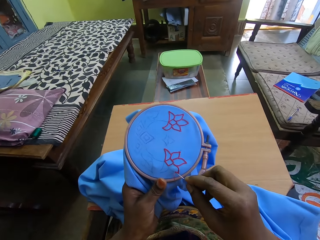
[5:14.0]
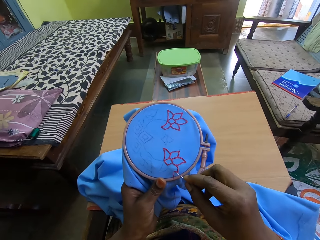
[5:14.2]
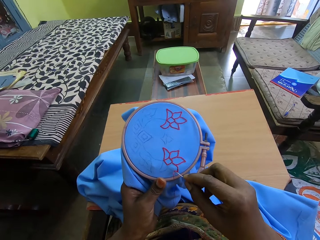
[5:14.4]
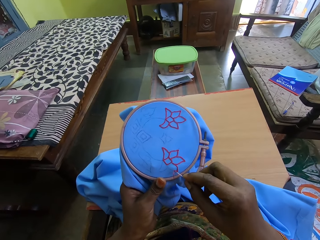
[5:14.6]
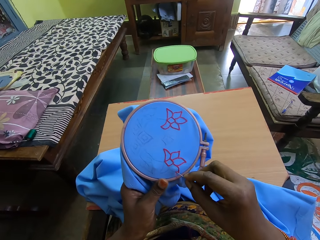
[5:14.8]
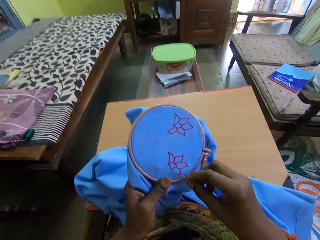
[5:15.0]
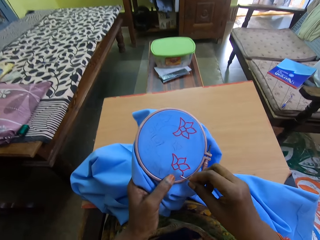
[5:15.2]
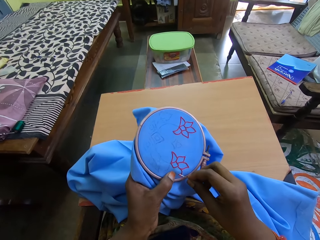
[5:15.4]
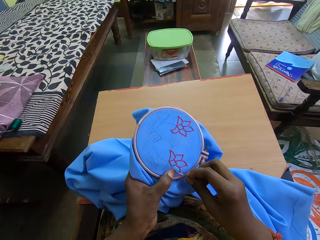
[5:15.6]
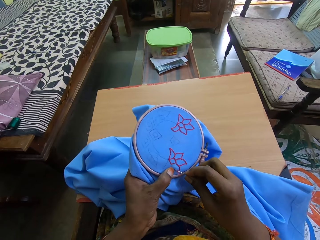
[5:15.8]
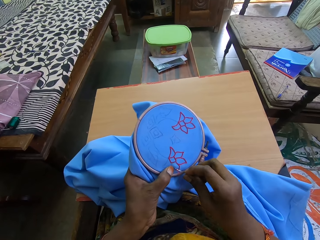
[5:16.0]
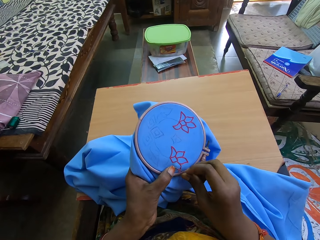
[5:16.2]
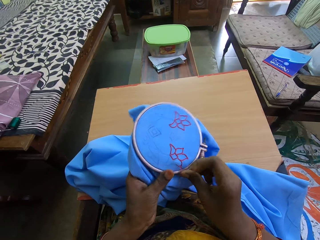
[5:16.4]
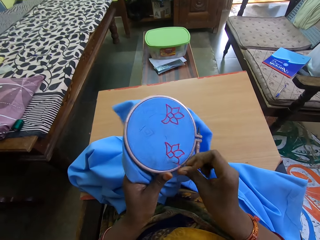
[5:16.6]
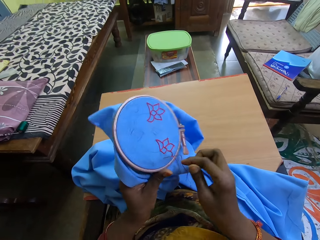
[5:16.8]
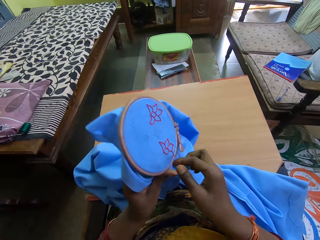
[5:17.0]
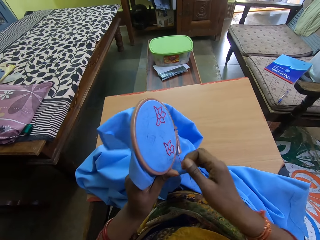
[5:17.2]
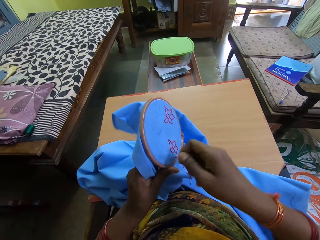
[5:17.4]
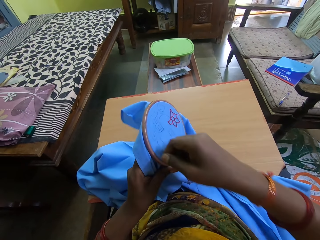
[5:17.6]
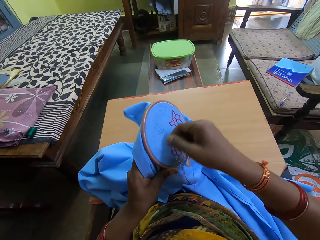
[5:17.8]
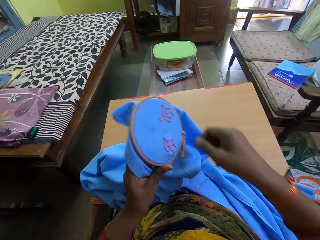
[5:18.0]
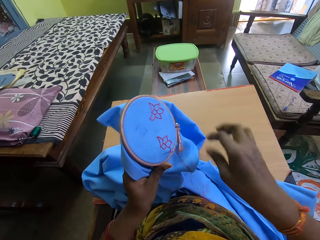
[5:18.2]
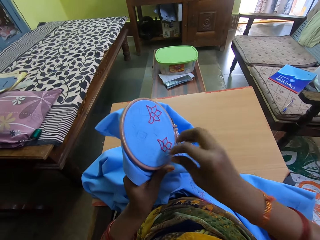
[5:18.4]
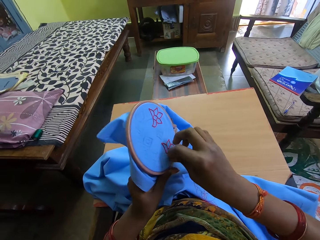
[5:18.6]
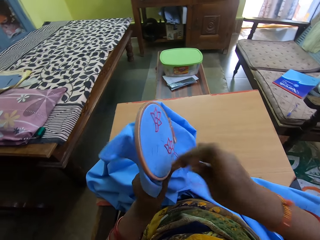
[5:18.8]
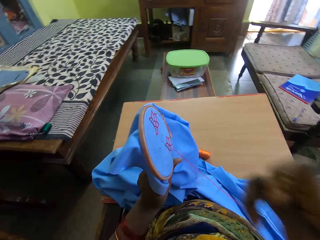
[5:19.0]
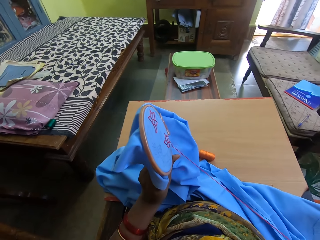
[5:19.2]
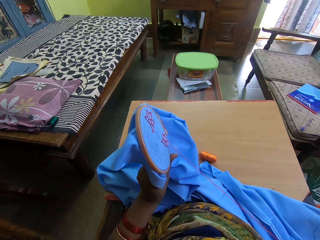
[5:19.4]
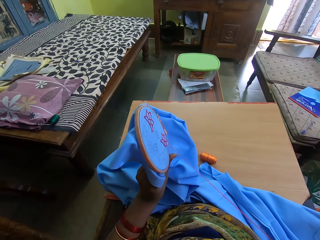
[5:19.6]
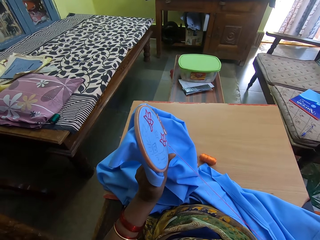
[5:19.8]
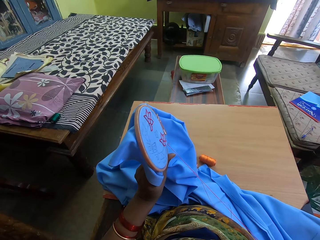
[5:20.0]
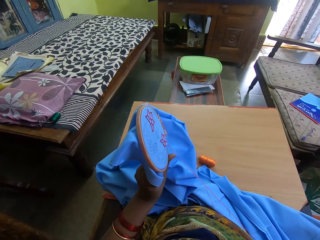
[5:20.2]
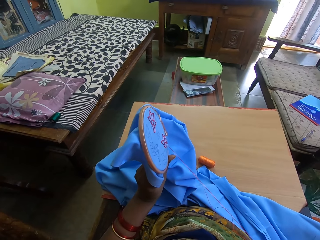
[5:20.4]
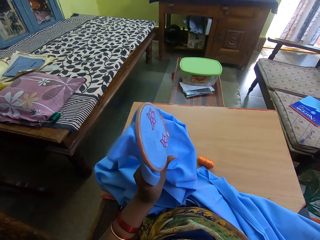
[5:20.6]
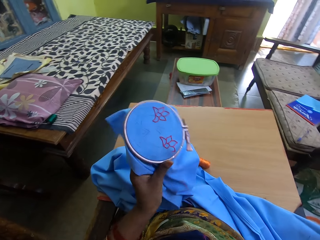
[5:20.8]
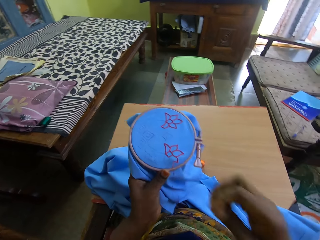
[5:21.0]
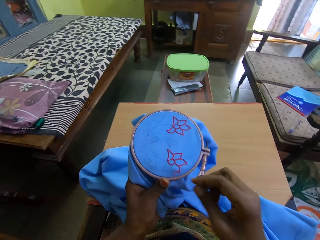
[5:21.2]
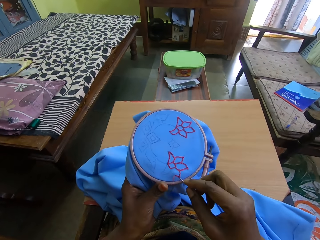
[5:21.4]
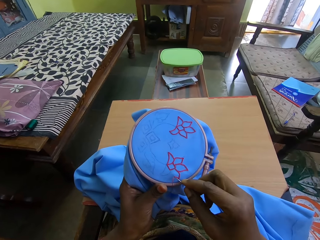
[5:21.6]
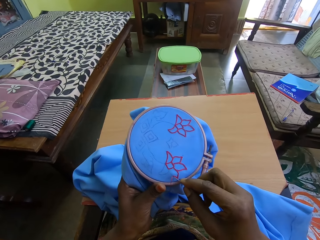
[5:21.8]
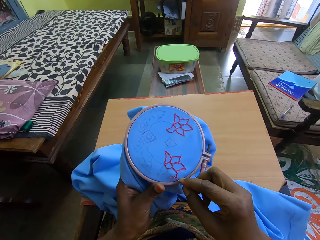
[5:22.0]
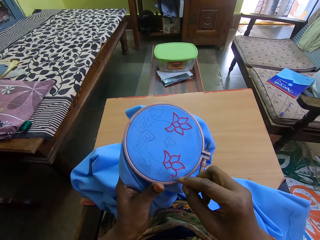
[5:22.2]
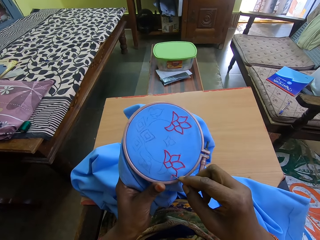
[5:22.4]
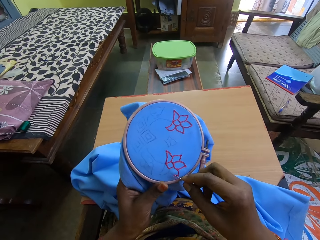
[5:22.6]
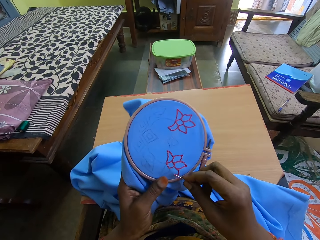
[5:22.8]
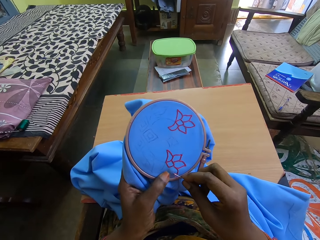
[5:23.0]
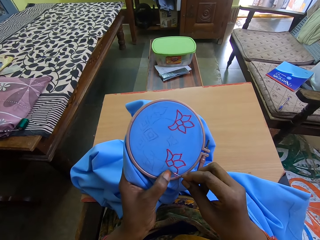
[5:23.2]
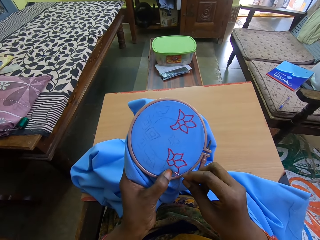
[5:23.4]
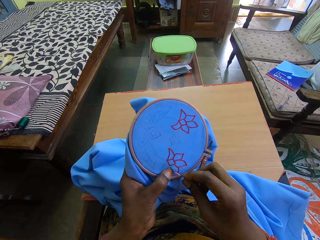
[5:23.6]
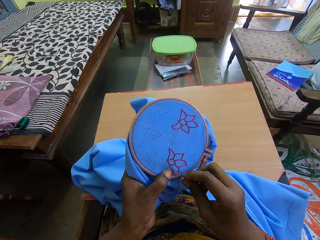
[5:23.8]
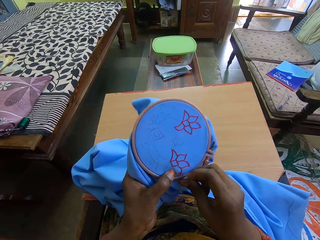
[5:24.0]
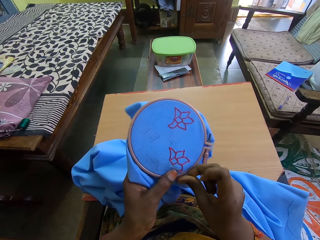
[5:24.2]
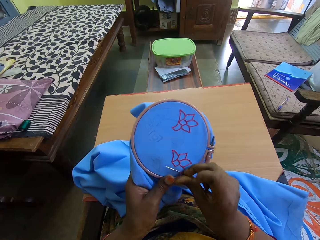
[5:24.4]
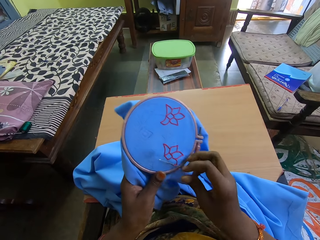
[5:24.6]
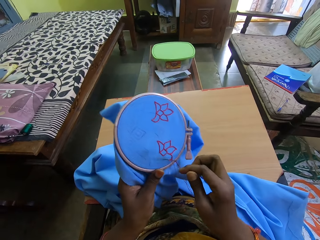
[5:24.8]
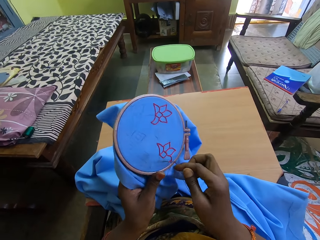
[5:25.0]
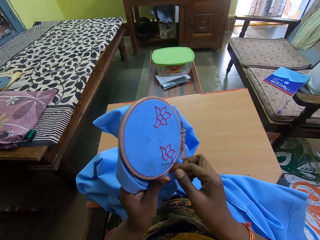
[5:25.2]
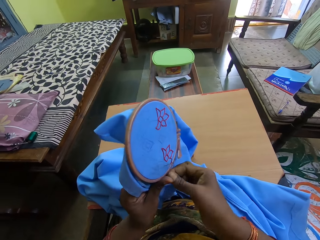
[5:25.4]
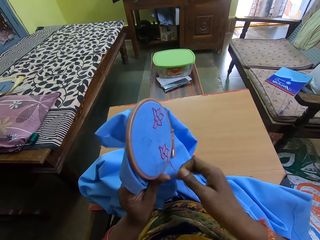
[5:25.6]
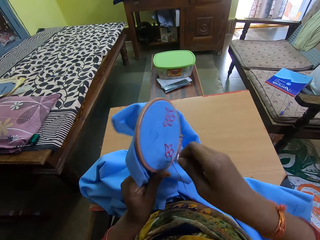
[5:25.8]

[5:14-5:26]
The camera wearer sews the seat cloth. They pull the needle. They sew the seat cloth.

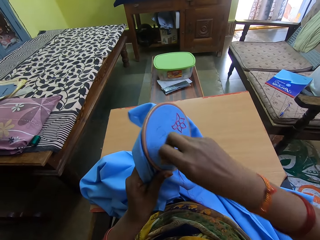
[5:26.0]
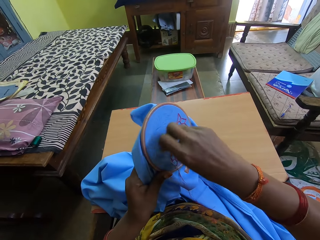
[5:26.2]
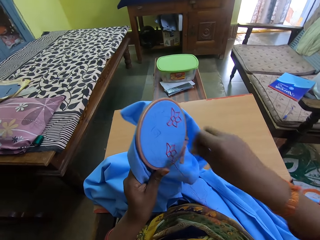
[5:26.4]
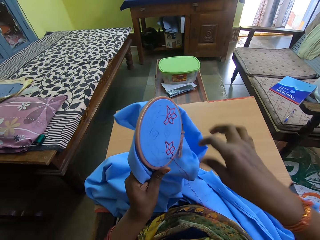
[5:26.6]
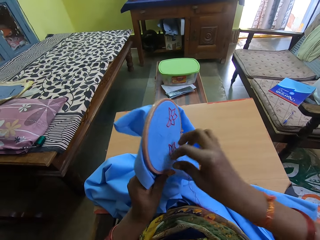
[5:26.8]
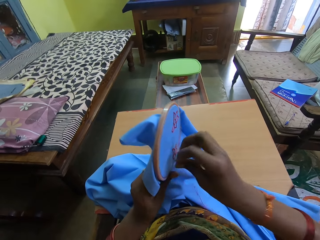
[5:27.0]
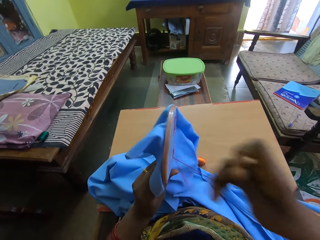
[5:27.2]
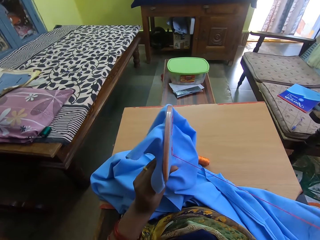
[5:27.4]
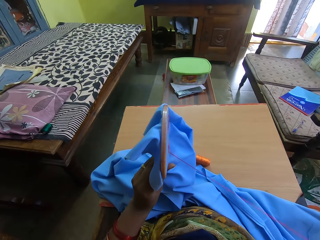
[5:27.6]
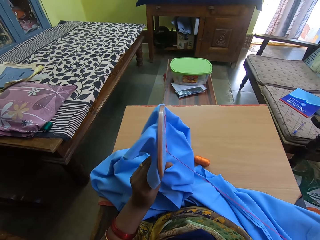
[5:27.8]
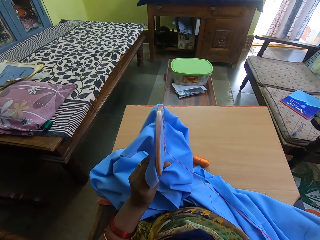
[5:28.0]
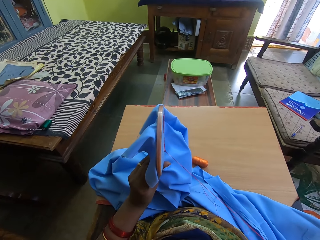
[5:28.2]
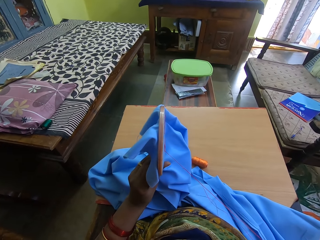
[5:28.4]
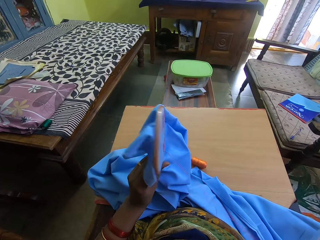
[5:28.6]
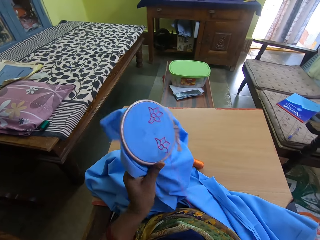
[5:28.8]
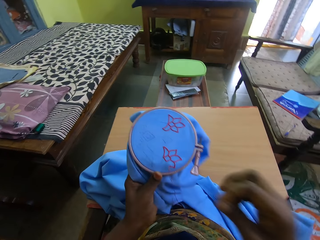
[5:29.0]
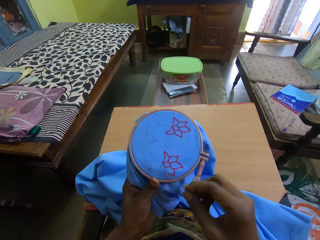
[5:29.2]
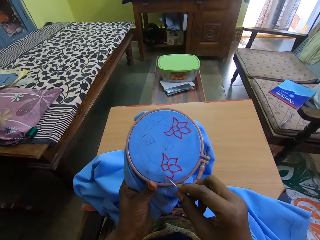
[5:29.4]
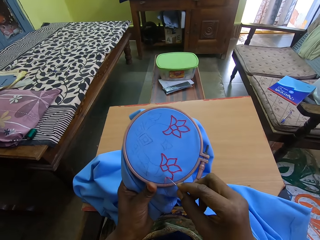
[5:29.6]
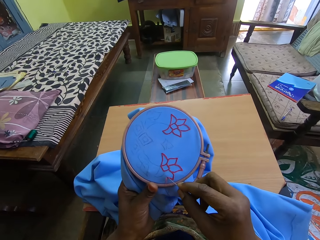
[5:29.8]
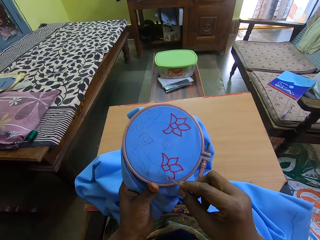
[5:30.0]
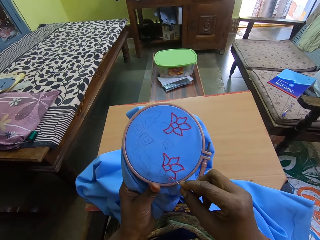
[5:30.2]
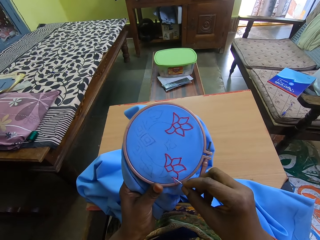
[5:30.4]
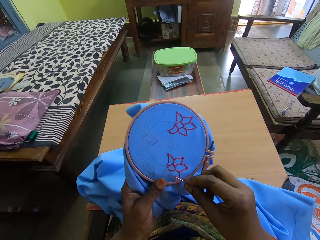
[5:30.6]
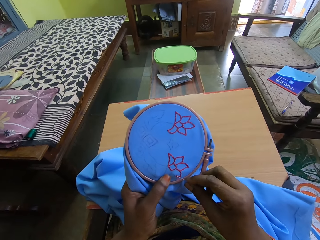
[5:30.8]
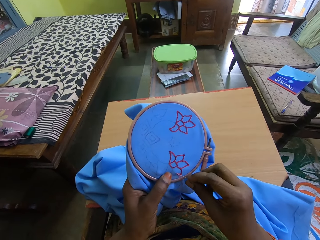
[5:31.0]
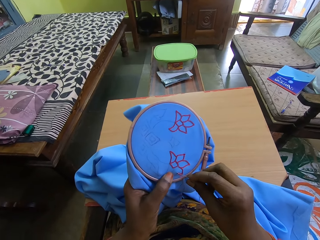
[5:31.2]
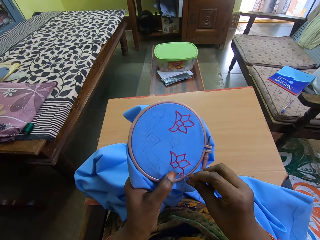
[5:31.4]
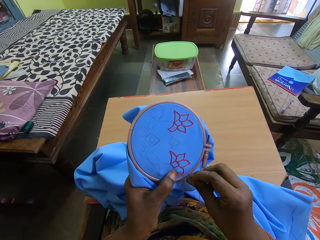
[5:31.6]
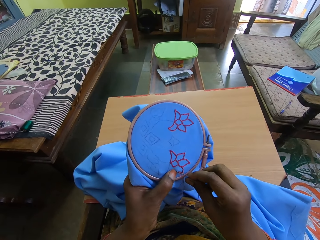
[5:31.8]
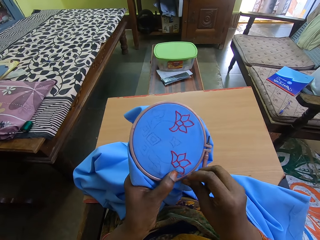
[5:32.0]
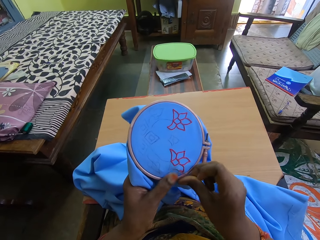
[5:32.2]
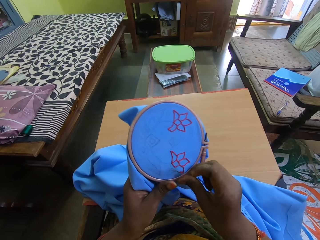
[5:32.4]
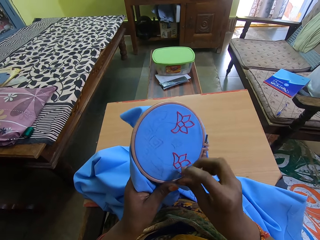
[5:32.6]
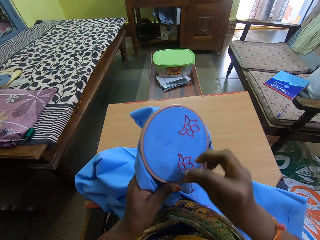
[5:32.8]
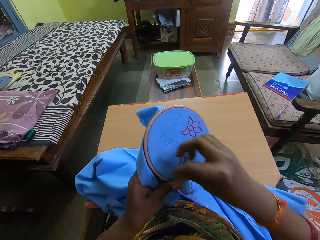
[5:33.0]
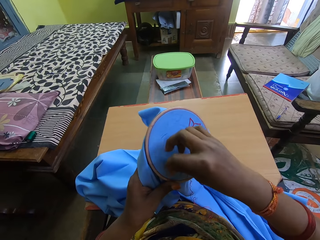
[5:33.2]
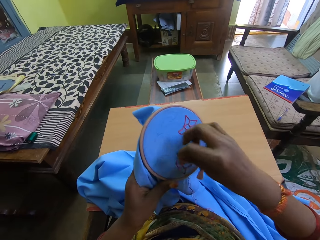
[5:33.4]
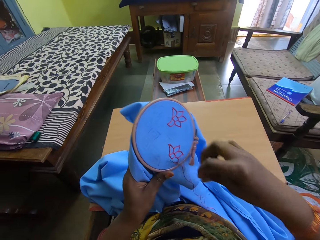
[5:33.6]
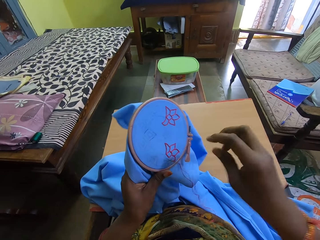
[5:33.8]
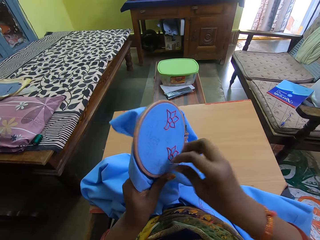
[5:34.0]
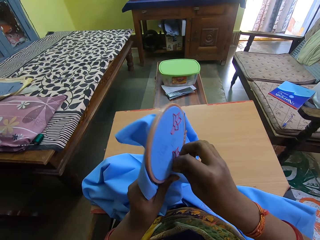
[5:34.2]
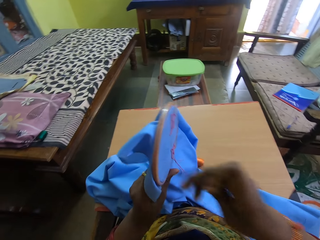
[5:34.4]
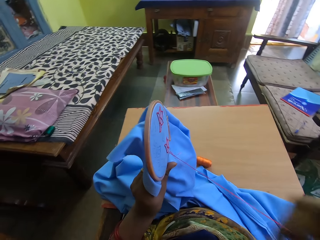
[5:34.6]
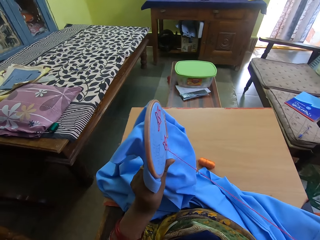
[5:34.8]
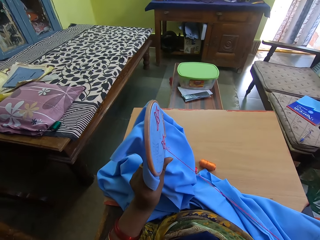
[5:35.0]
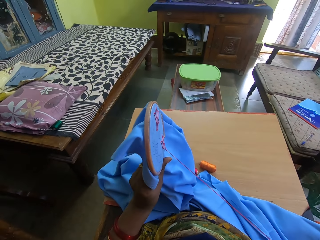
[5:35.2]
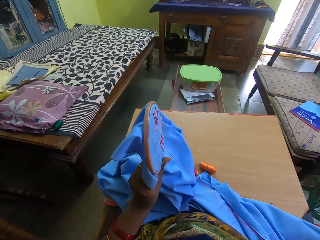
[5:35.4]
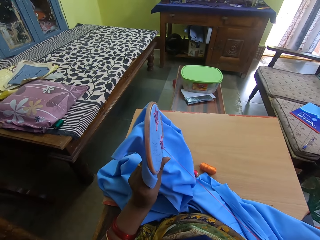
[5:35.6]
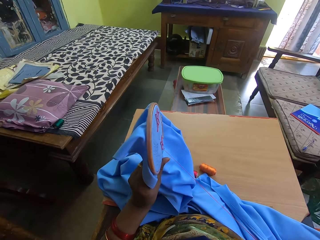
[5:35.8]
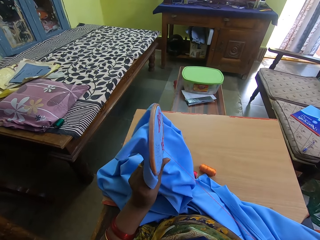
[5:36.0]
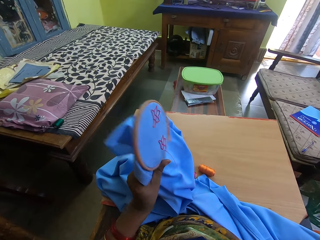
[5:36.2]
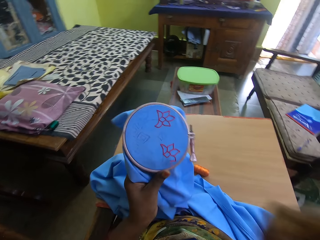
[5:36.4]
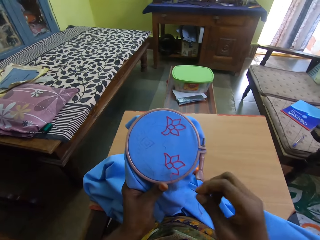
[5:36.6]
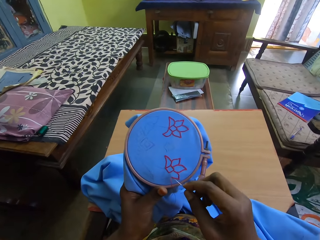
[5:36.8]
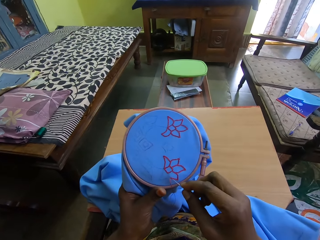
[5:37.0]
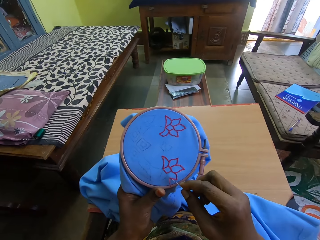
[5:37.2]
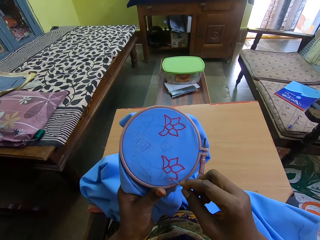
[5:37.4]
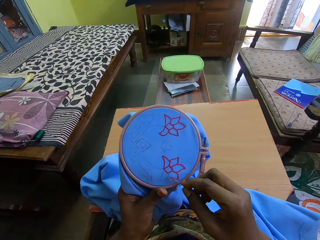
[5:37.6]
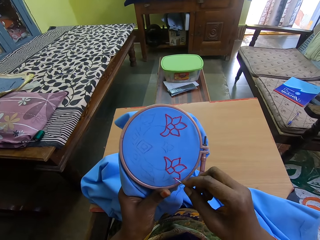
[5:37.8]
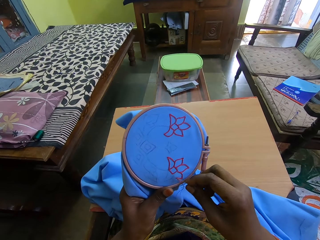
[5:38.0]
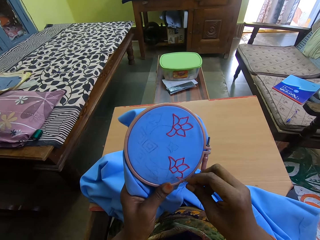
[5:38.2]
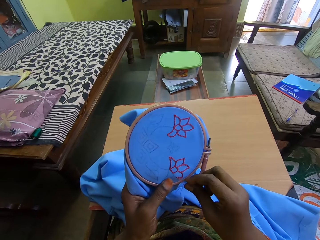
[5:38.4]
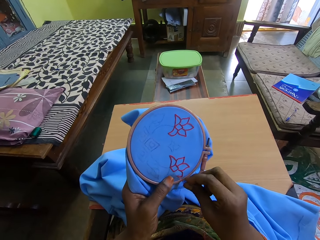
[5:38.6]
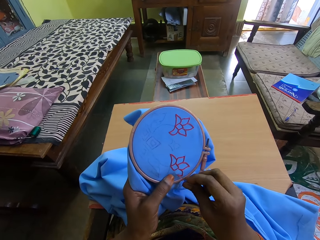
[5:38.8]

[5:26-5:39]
The camera wearer pulls the needle. They sew the seat cloth. They pull the needle. They sew the seat cloth.
